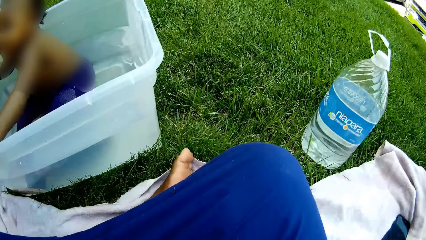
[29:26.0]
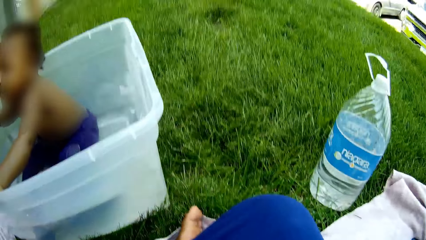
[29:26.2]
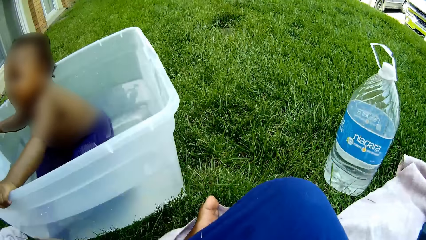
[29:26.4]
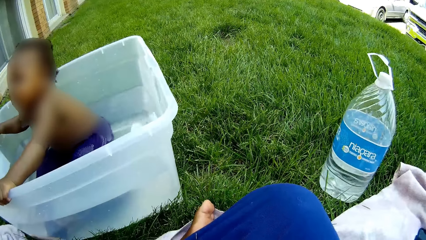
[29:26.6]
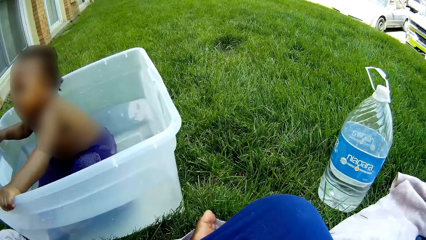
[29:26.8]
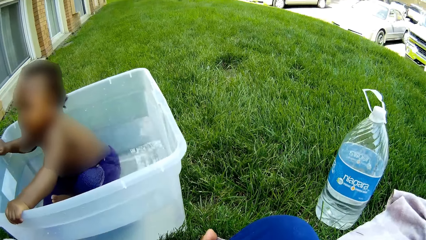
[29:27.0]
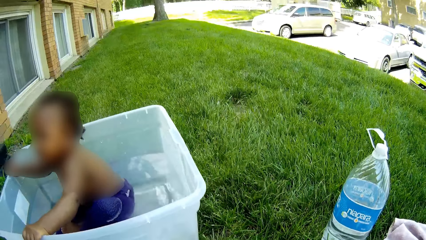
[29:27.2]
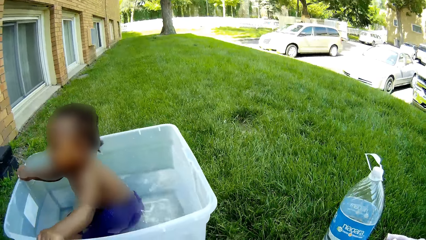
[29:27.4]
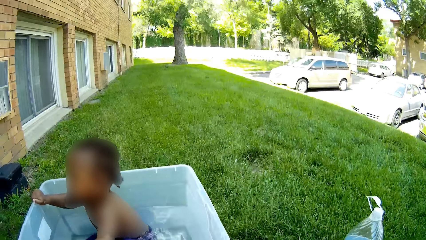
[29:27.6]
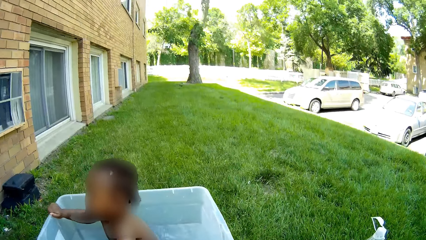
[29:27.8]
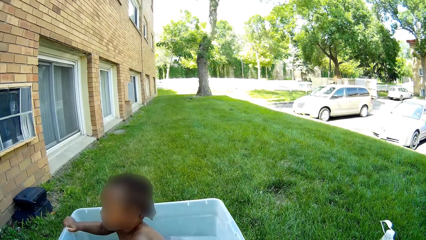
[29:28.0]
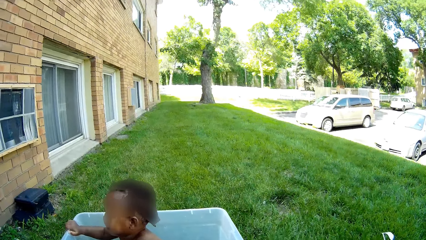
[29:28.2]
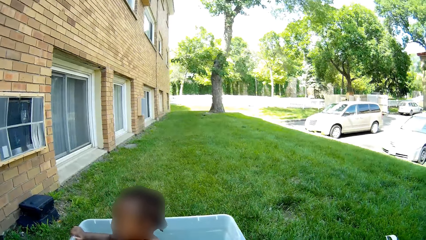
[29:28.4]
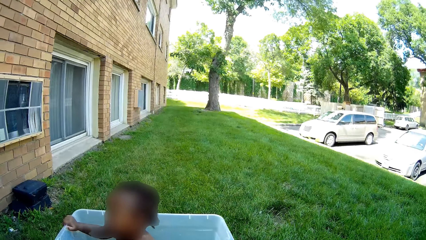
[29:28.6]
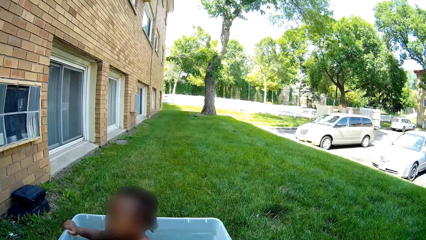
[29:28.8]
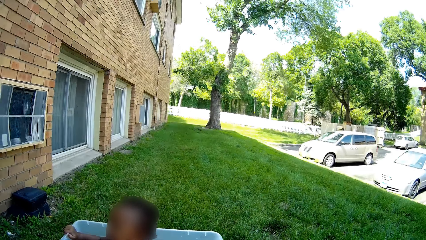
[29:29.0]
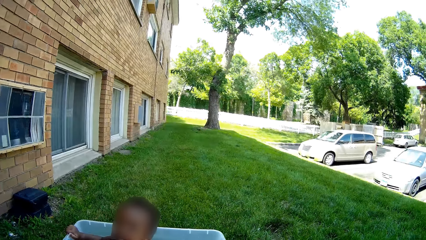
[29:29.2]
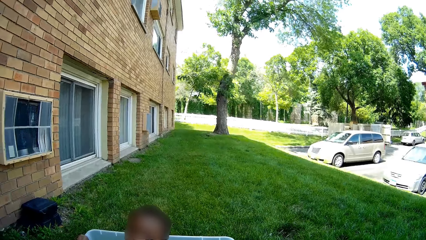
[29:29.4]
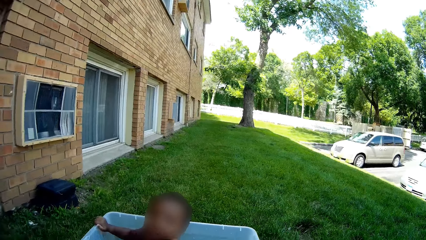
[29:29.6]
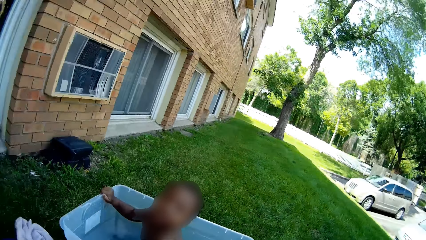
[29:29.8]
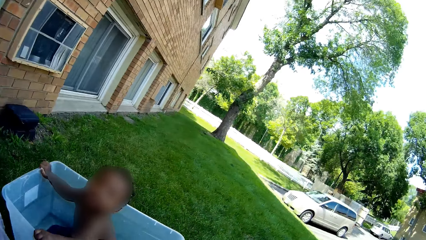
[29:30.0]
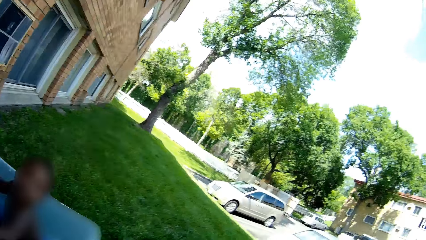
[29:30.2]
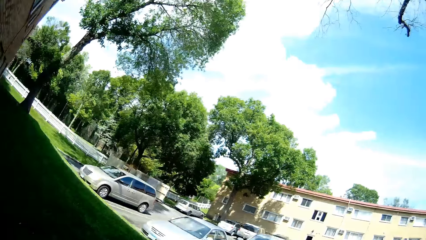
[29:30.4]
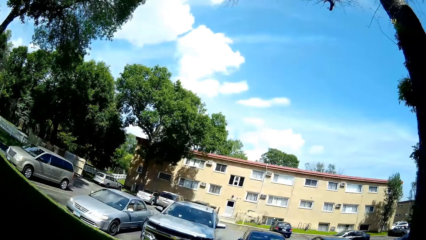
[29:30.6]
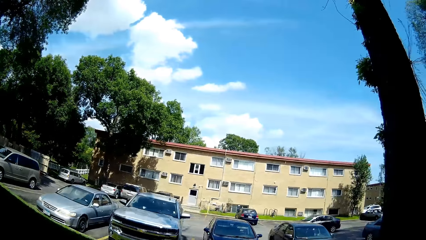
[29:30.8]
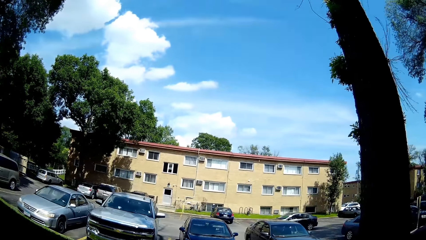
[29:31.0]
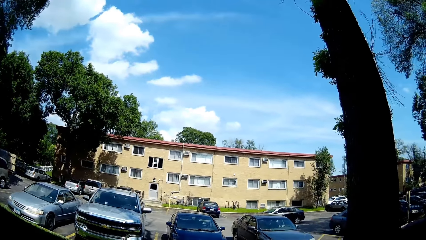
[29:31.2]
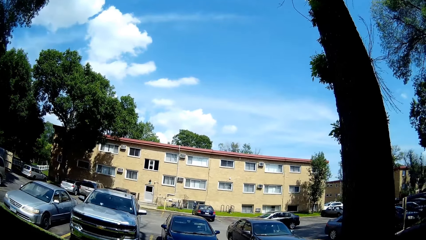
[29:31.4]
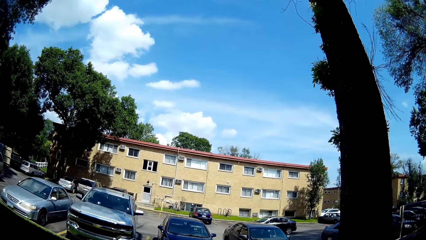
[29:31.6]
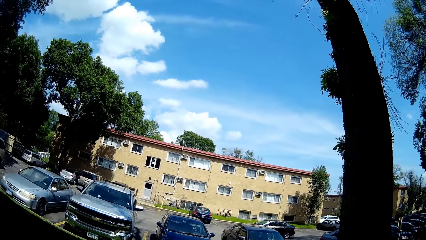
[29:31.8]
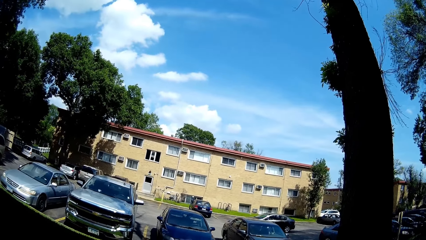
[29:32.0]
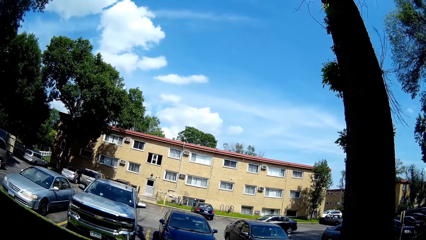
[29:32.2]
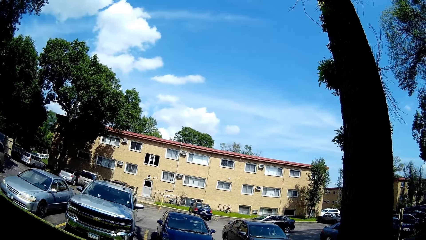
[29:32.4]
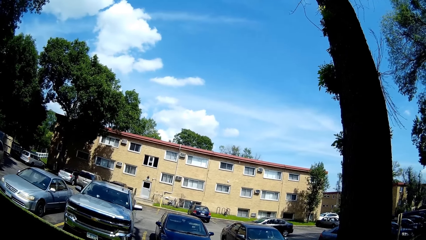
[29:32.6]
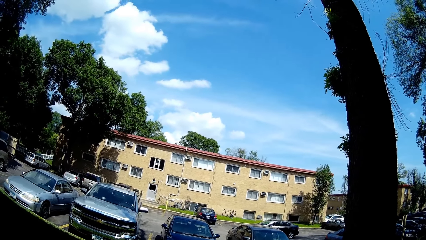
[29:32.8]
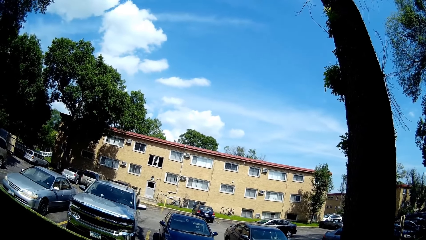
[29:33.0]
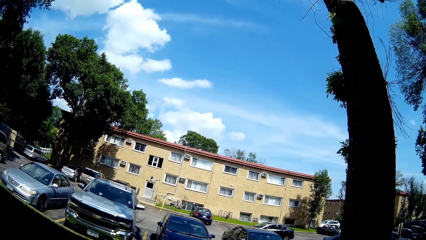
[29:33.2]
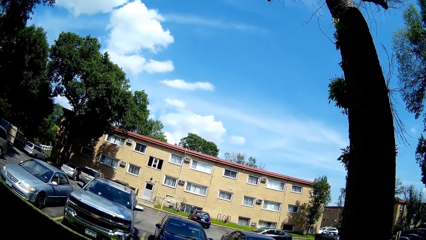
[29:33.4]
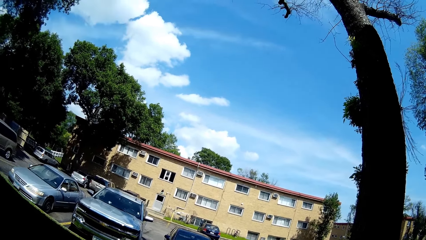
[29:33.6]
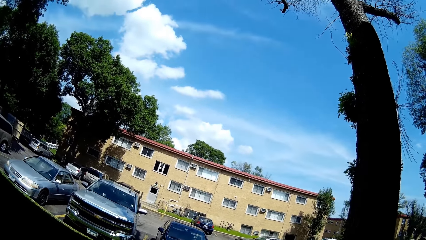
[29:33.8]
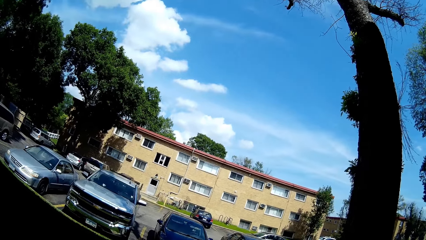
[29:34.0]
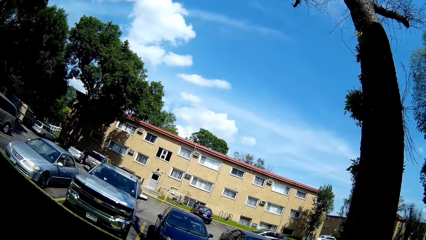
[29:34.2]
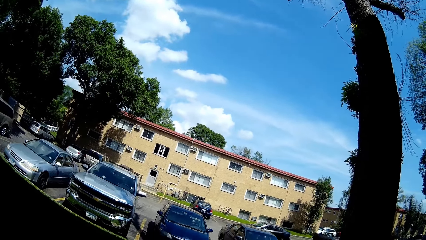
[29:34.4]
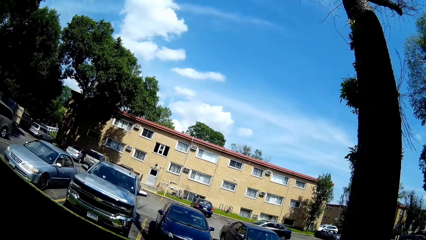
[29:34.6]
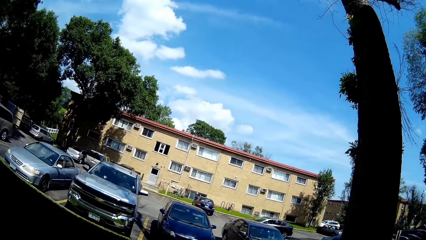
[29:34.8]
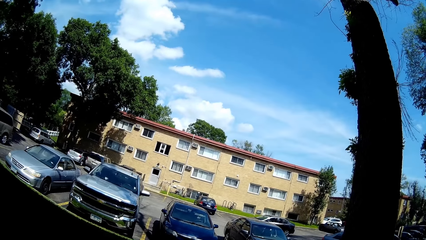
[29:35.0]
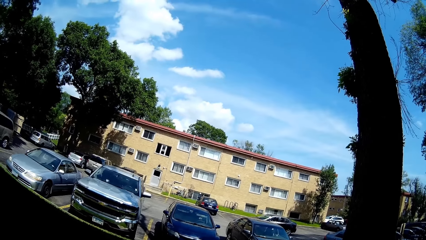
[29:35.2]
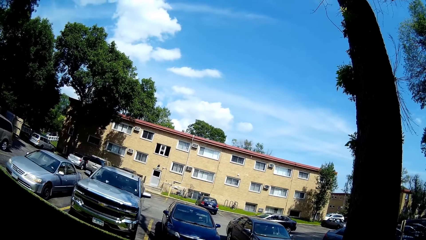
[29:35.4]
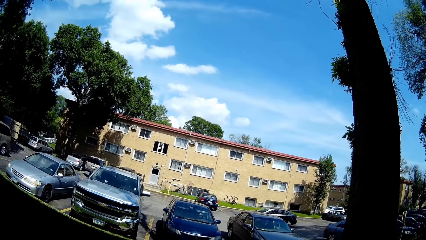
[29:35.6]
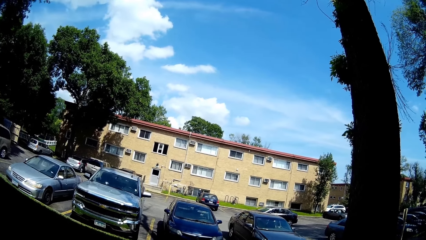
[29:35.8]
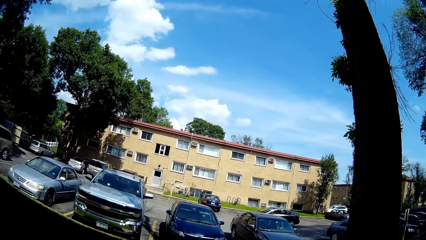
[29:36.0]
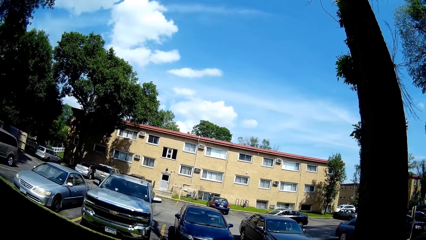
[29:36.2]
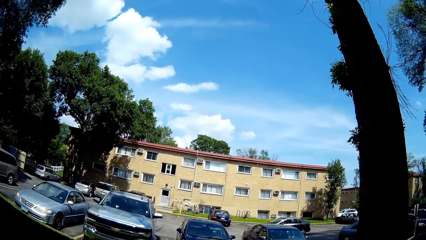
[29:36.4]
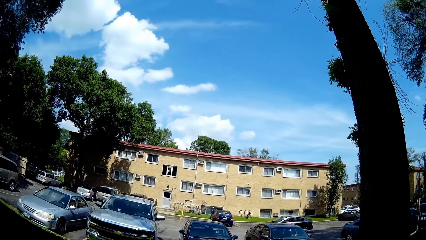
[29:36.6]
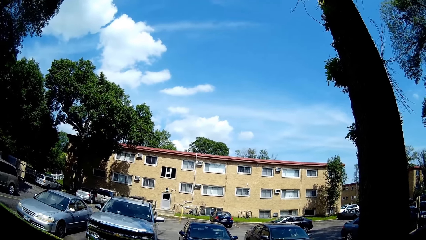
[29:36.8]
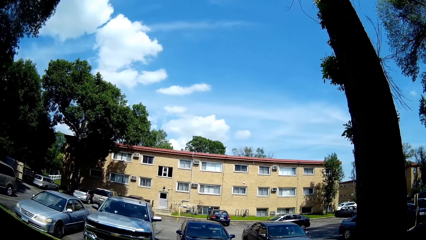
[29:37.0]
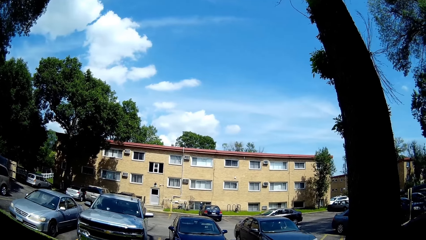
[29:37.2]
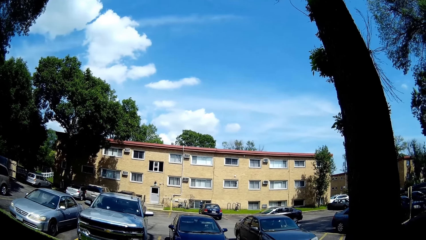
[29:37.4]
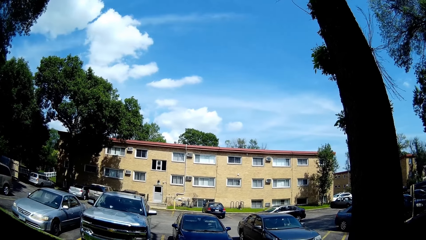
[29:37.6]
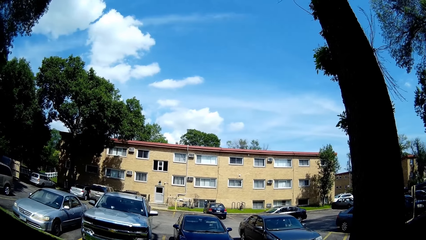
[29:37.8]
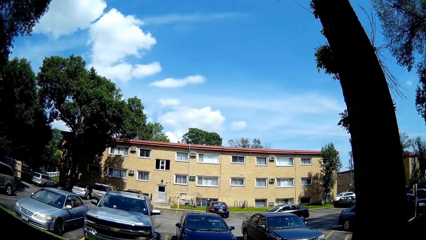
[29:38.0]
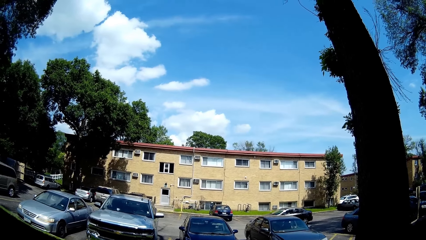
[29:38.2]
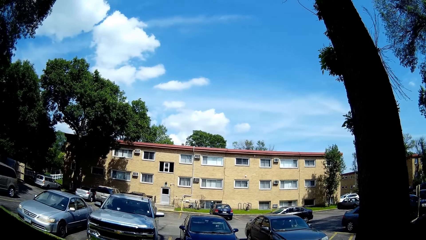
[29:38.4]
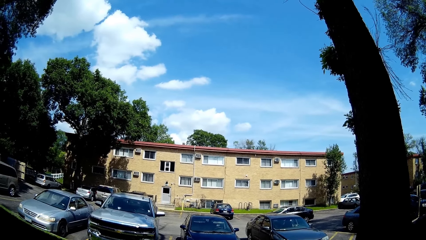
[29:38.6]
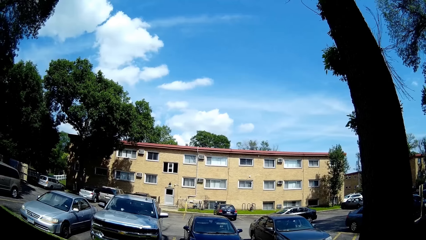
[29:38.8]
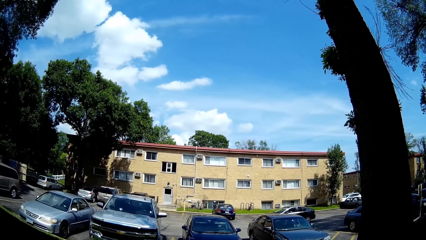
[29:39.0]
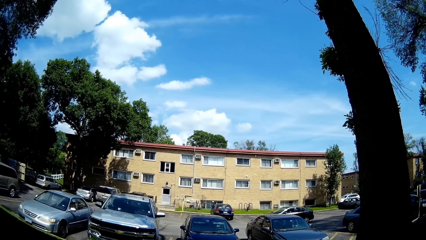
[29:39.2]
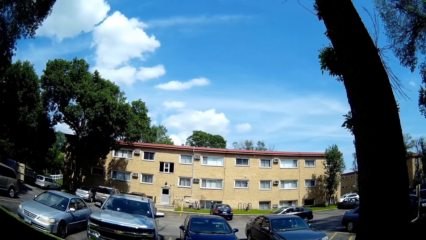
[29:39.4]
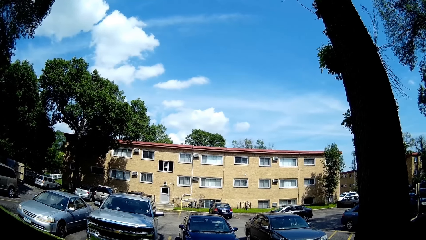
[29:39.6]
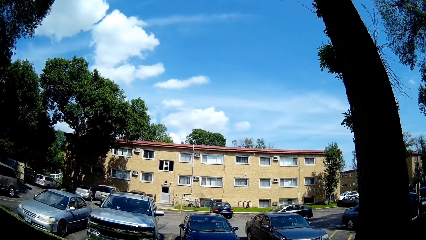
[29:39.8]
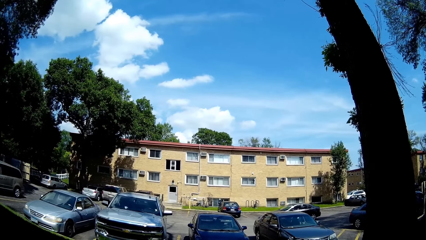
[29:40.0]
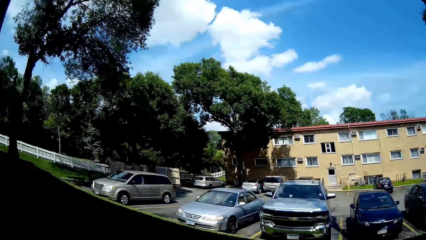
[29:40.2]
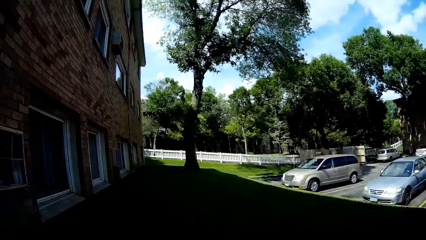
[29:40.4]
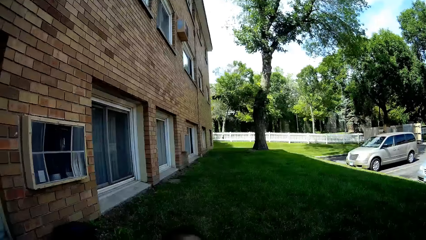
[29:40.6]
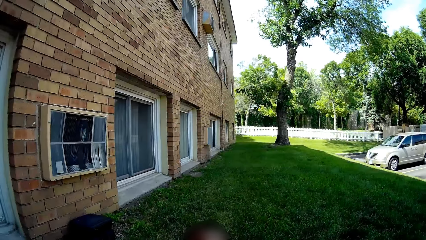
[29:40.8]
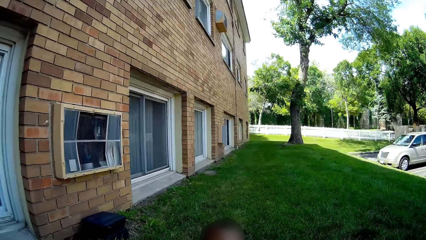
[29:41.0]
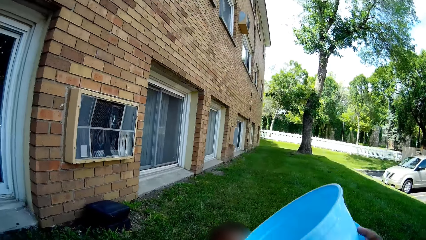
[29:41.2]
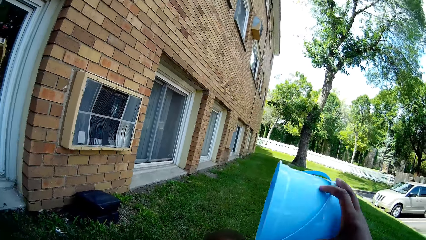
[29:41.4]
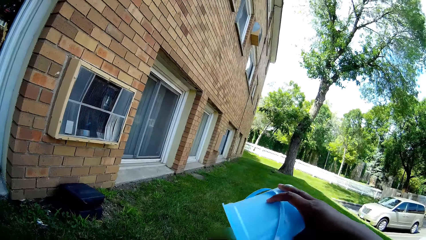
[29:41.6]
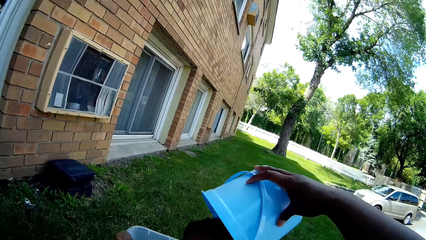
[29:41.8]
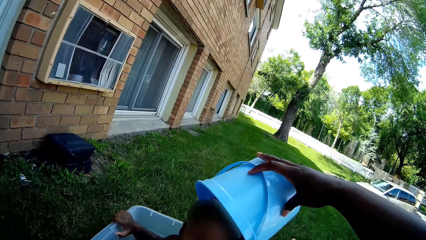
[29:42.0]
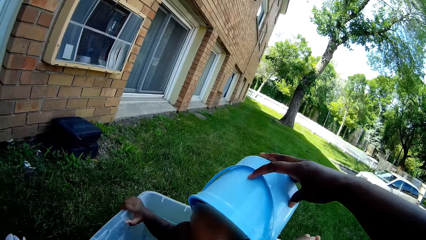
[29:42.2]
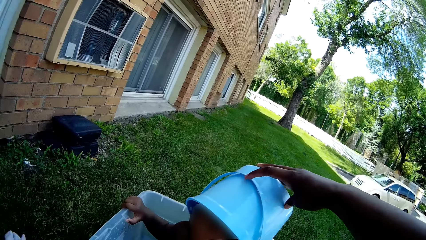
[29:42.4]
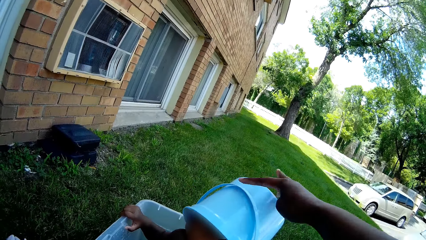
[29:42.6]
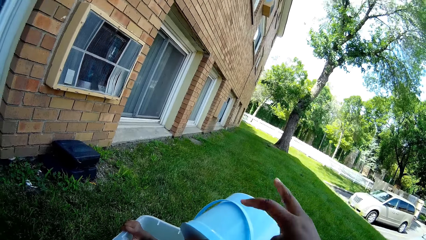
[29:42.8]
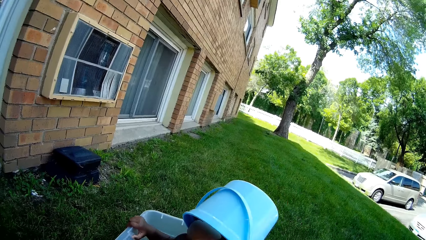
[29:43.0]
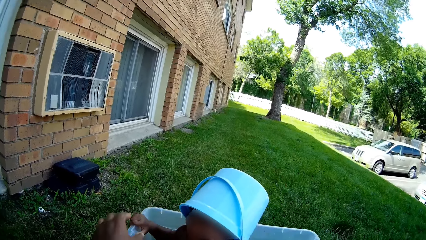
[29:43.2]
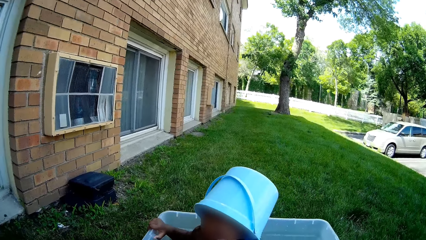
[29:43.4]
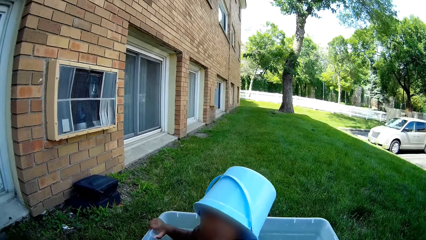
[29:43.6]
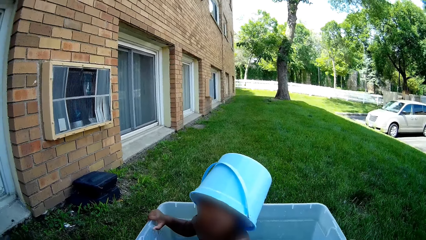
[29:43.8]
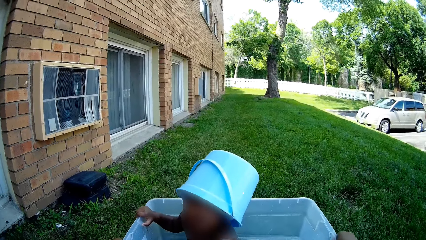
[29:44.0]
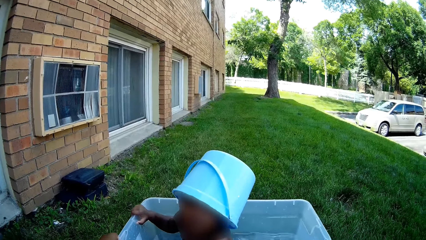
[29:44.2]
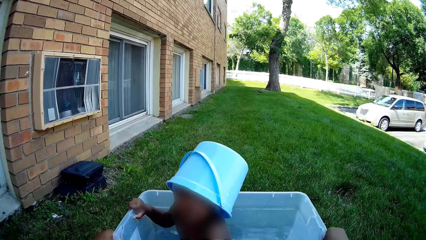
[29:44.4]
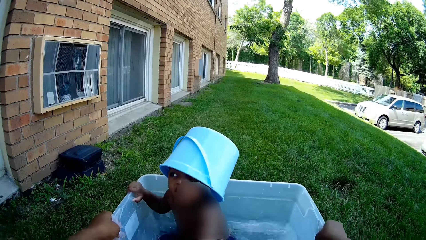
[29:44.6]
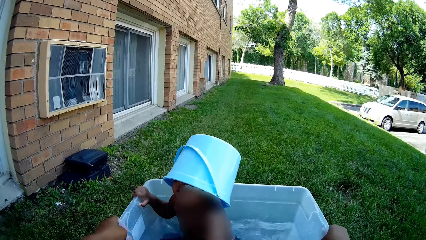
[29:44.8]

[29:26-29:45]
The camera wearer looks around. They place the bucket on the head of the child.
